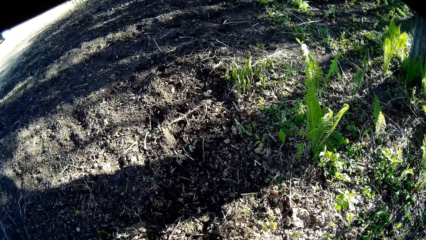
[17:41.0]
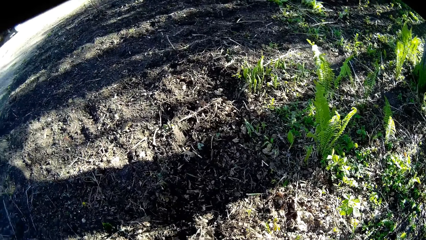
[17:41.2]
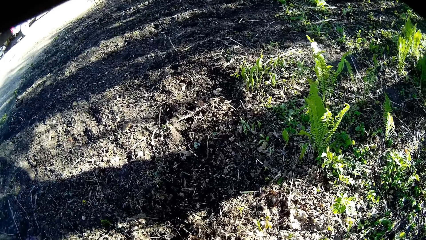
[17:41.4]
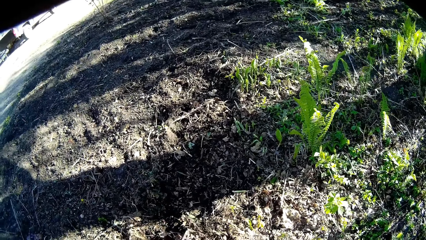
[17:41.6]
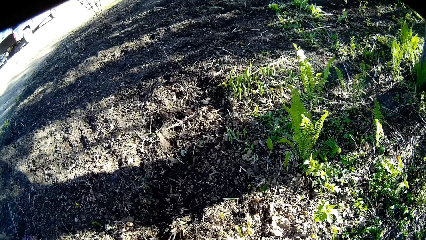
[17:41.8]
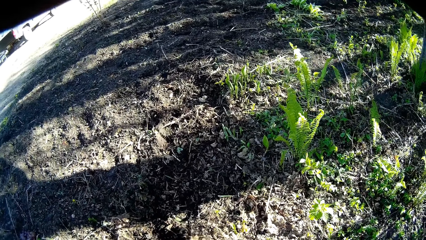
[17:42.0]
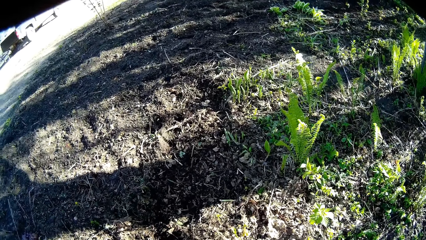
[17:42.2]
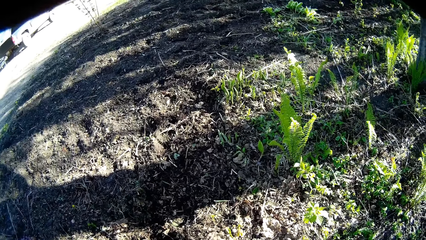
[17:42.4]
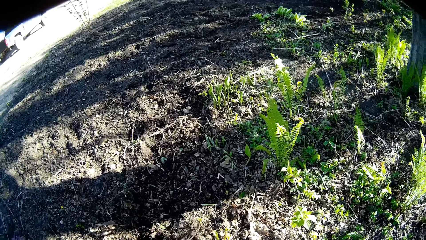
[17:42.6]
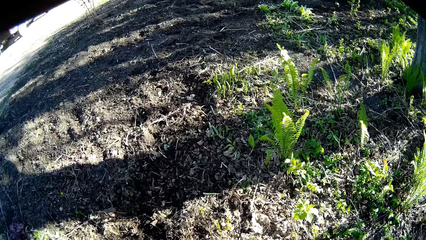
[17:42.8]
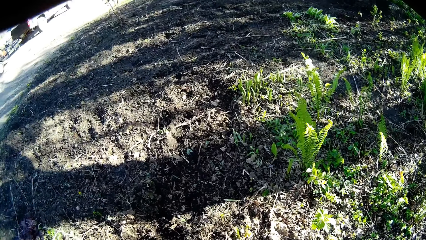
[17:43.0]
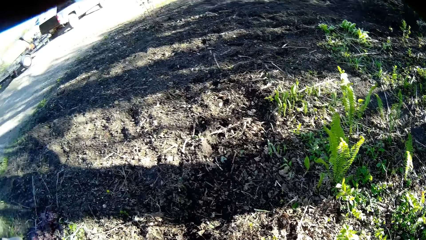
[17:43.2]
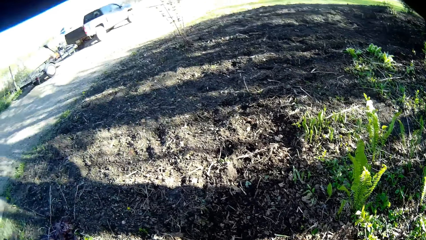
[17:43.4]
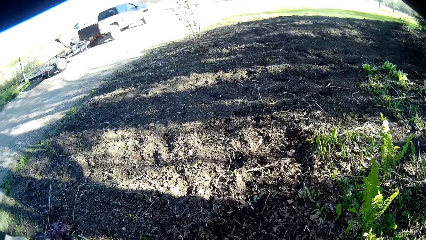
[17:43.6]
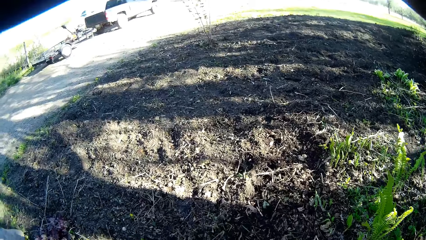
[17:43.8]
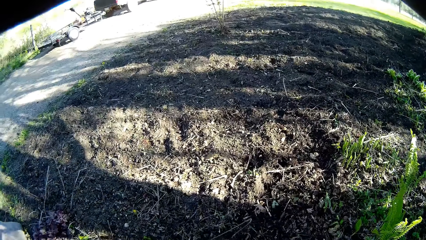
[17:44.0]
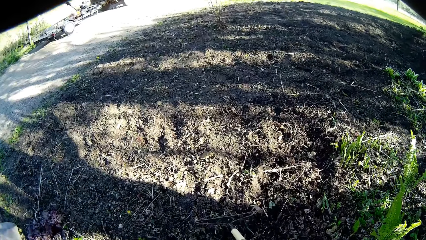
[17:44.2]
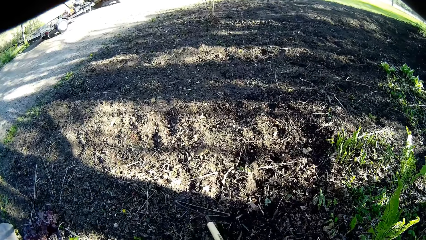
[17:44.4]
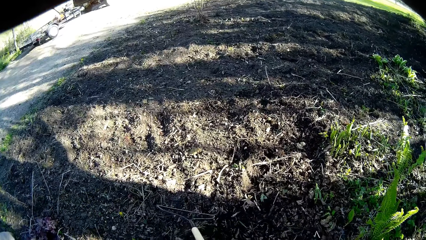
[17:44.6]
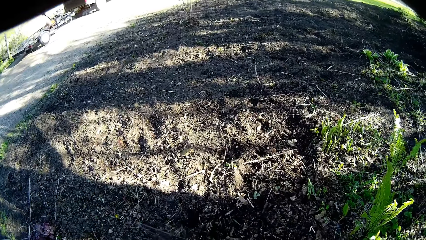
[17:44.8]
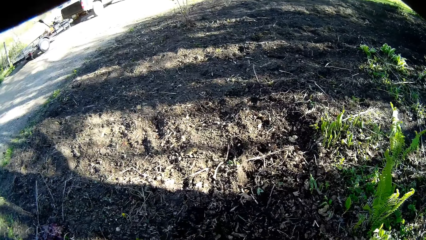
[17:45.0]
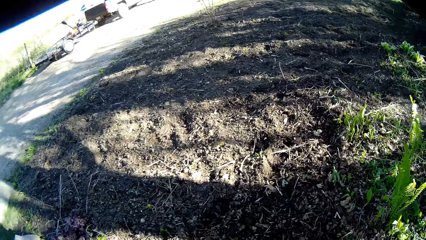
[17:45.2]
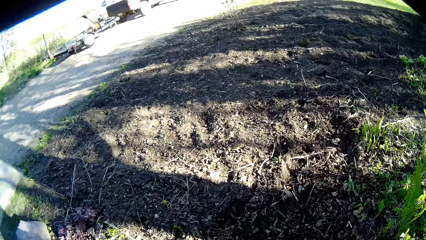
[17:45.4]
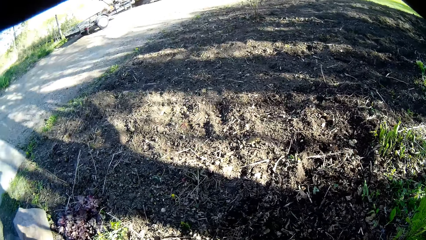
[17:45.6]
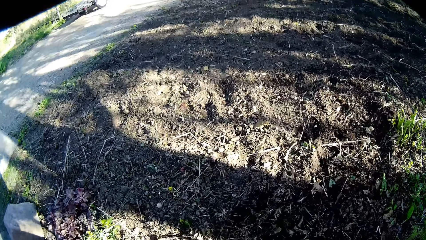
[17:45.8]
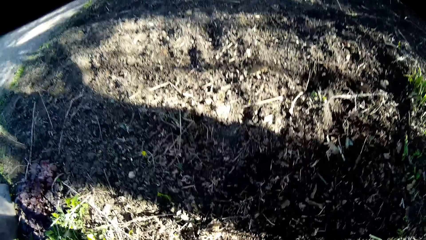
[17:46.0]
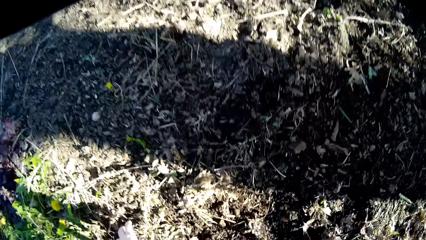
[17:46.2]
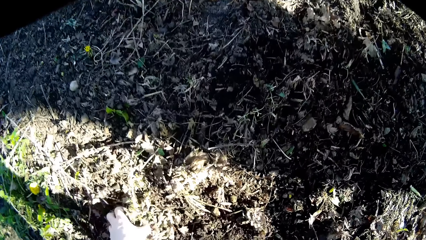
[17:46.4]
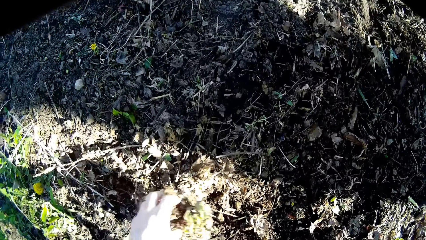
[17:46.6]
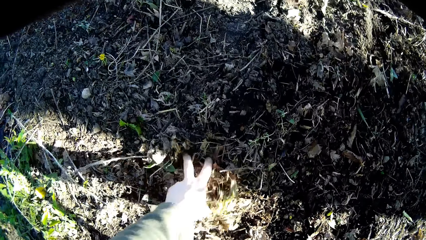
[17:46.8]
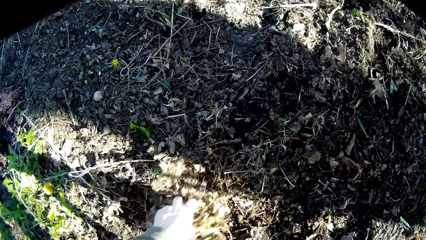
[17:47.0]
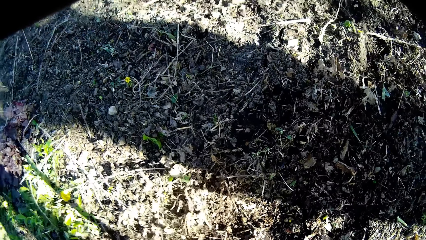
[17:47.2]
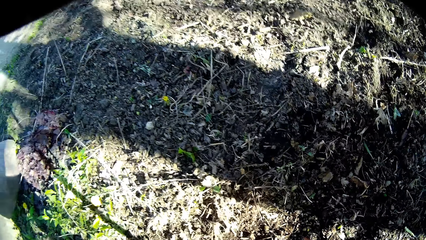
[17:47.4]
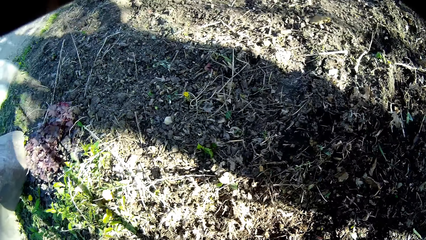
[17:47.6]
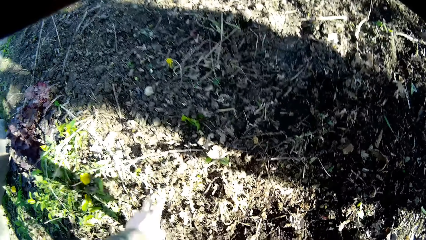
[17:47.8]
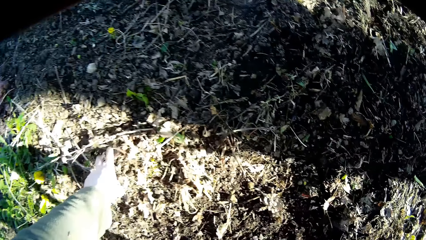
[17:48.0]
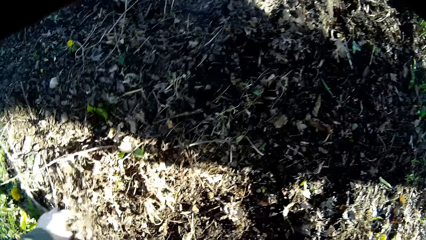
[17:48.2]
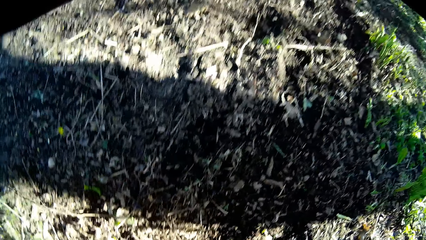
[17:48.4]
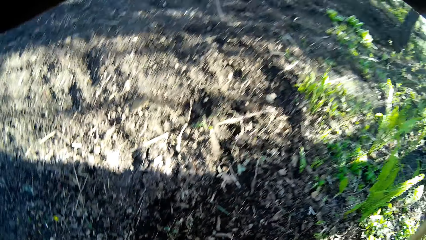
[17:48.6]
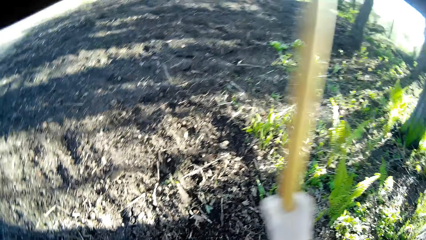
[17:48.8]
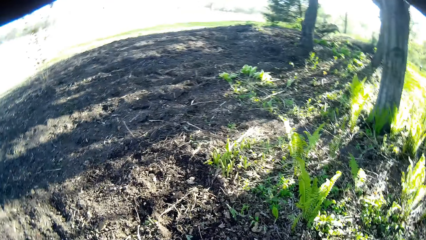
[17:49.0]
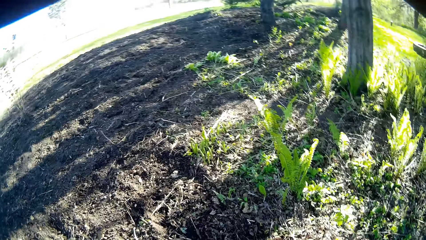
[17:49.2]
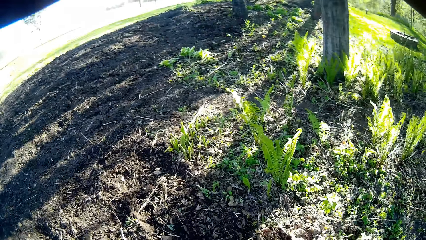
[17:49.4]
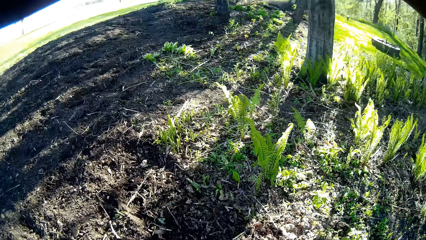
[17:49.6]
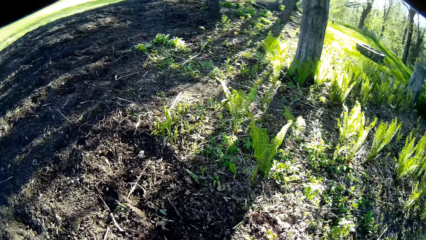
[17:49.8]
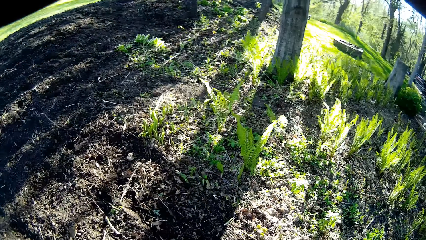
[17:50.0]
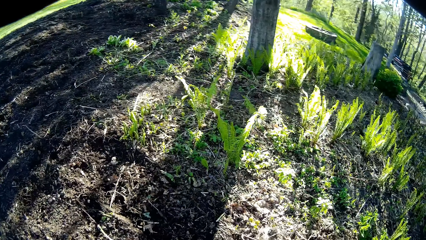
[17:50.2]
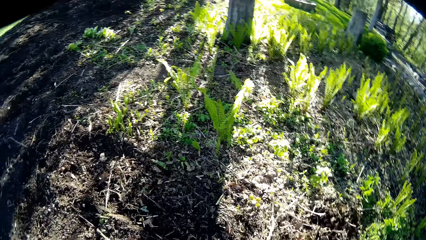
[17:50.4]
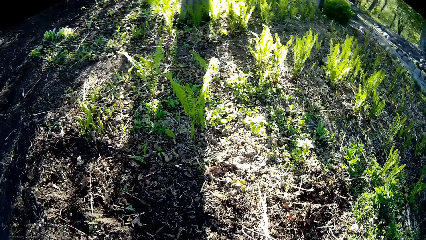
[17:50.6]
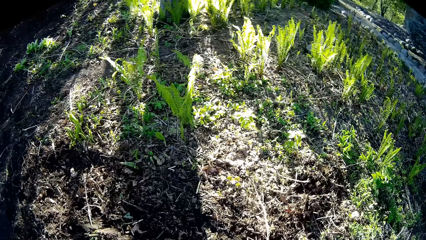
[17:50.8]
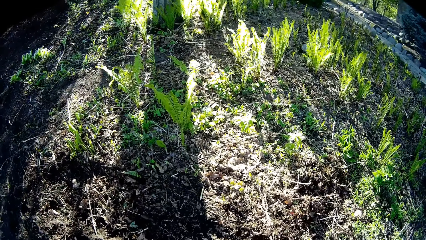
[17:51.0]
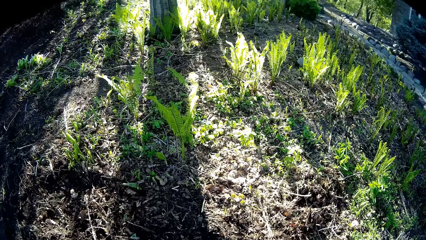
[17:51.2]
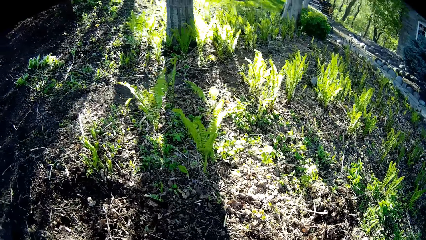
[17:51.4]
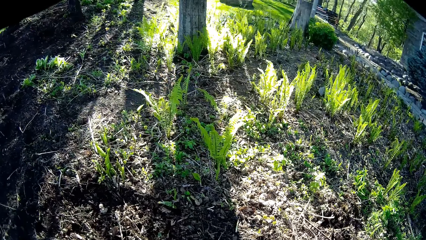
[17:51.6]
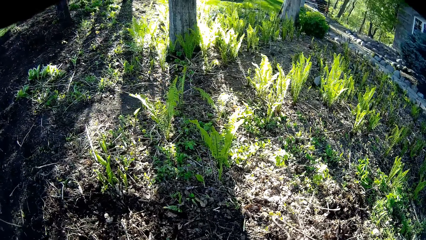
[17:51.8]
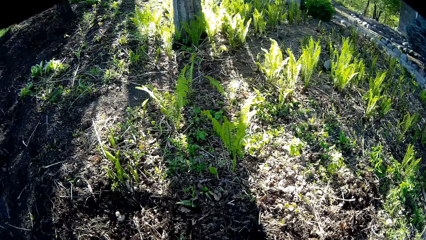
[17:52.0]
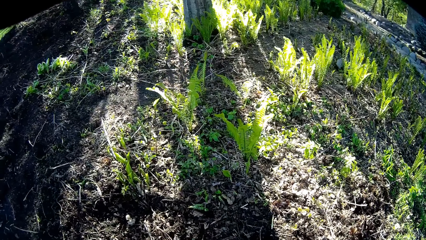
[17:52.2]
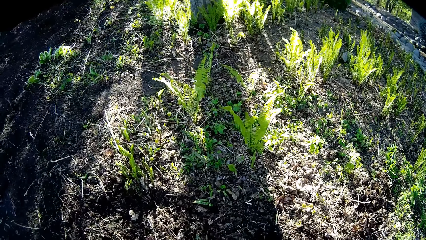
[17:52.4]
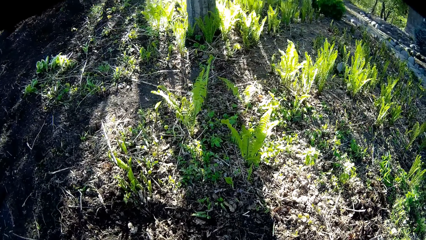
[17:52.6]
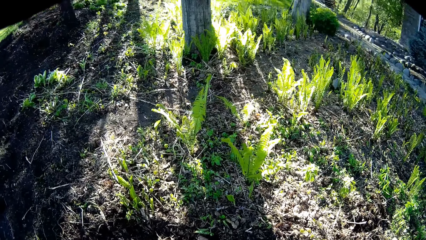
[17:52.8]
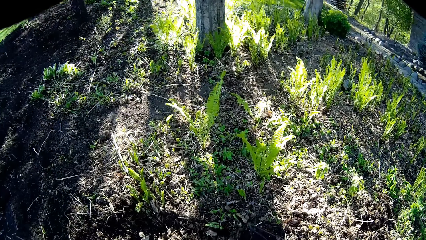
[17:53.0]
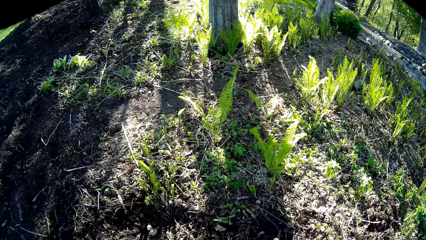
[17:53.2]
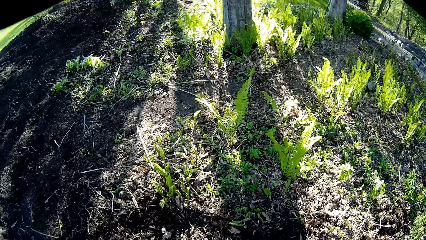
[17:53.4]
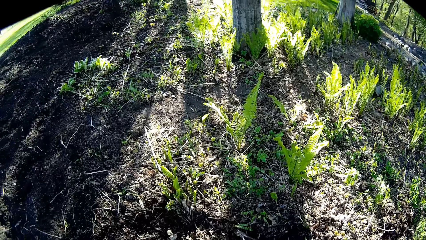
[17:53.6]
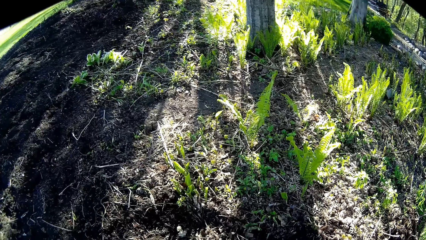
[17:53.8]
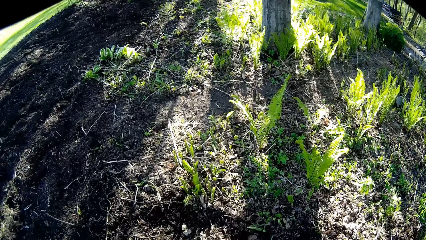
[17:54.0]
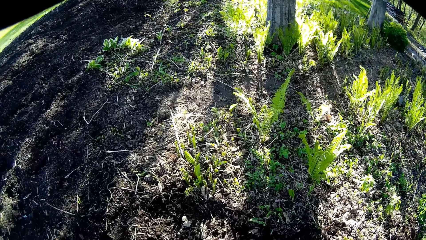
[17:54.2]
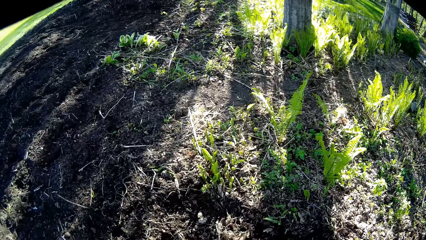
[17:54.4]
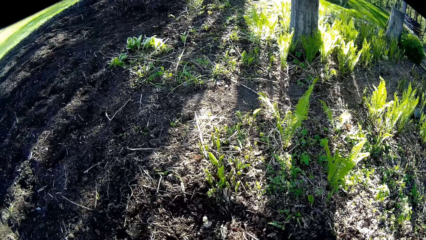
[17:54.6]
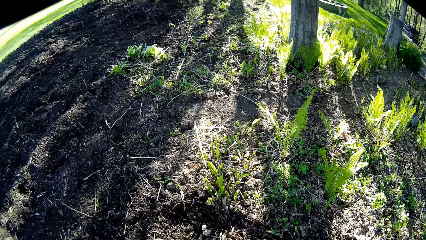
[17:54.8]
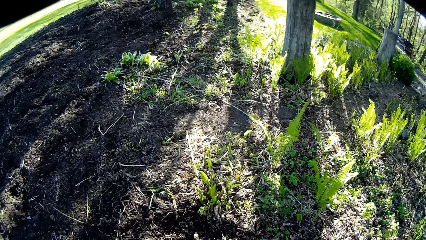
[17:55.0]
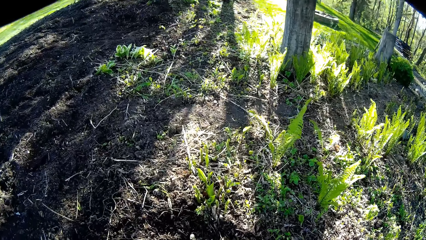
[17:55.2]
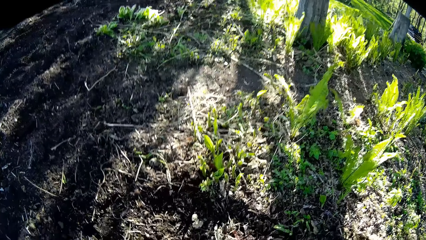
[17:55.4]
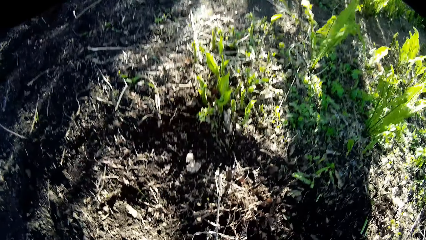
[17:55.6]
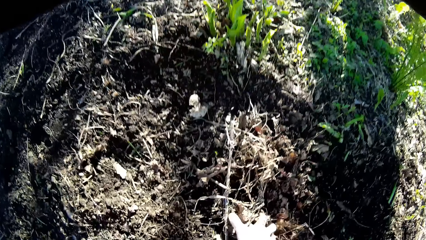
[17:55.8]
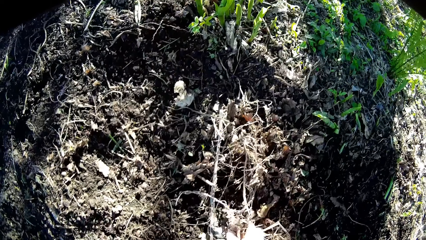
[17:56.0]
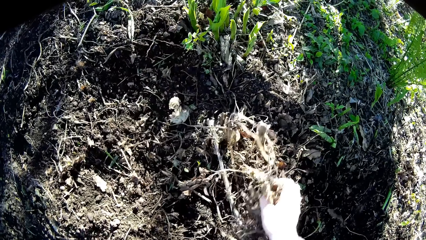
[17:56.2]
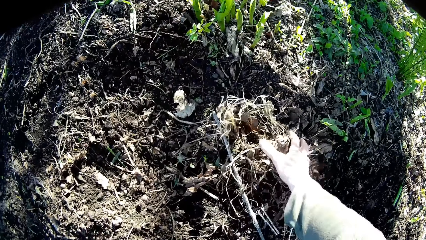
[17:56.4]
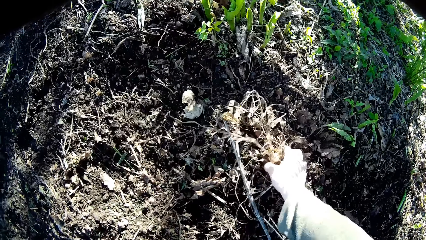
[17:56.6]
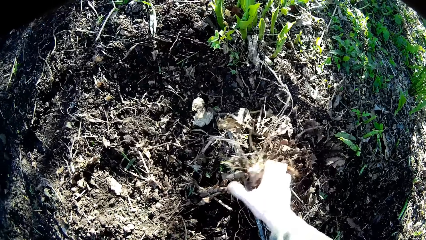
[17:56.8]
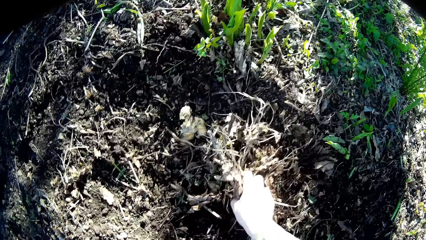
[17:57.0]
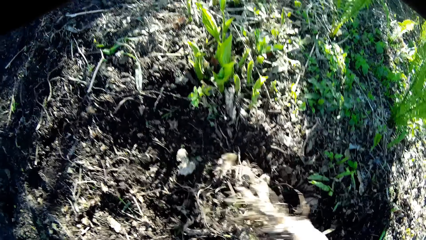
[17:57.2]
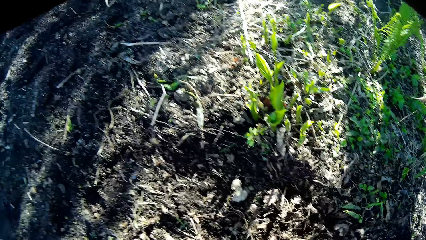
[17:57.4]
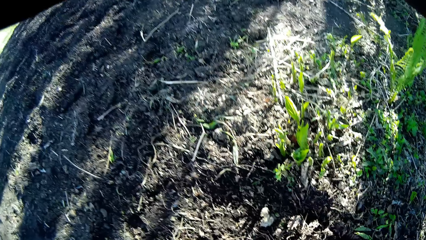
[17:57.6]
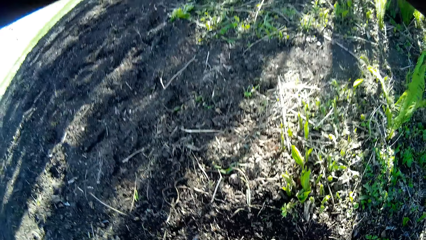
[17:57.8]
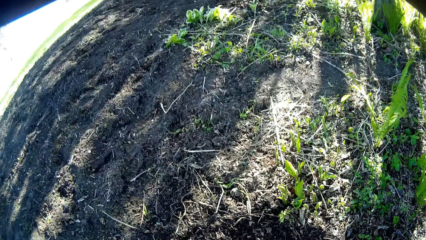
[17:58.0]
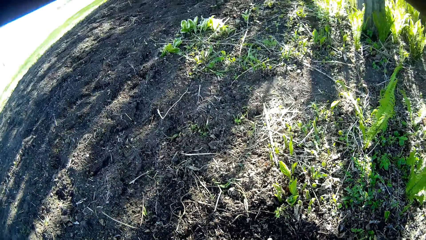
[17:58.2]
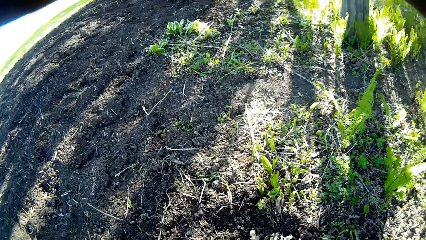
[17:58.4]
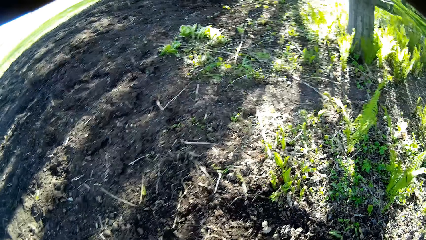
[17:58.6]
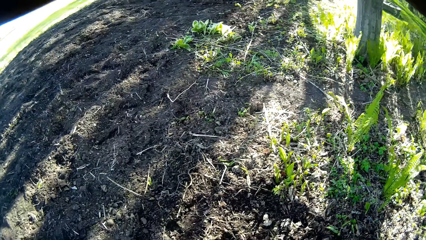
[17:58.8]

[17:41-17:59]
The camera wearer picks up dirt on the farmland with his left hand. He transfers the rake from his right hand to his left hand. He uses the rake to gather dirt on the farmland. He picks up dirt on the farmland with his right hand.
